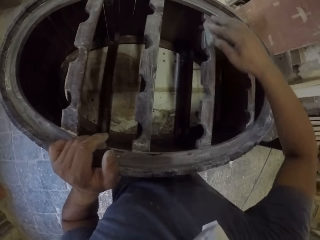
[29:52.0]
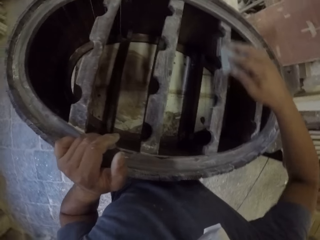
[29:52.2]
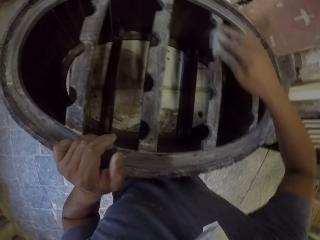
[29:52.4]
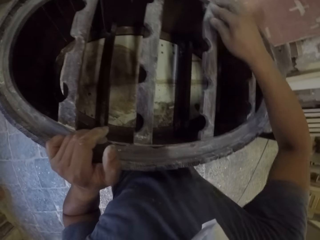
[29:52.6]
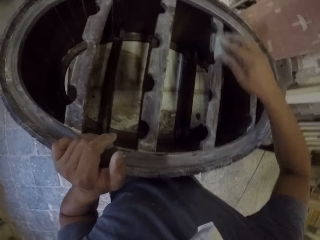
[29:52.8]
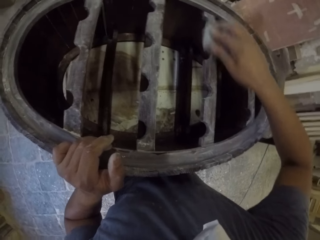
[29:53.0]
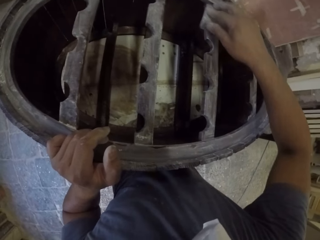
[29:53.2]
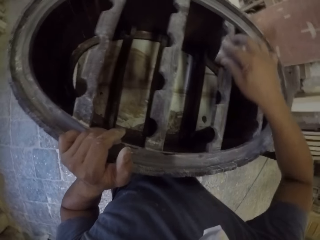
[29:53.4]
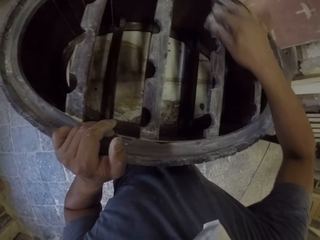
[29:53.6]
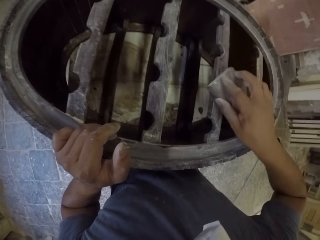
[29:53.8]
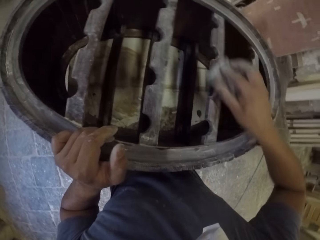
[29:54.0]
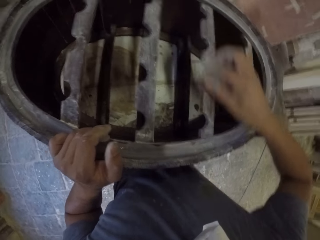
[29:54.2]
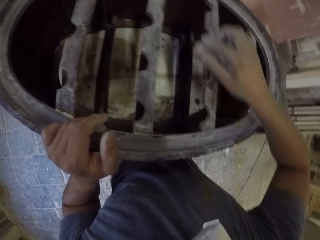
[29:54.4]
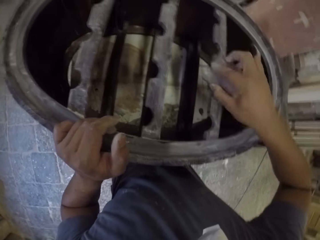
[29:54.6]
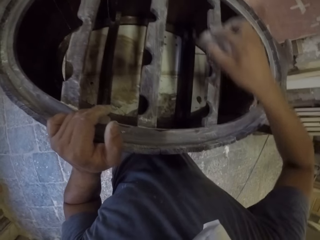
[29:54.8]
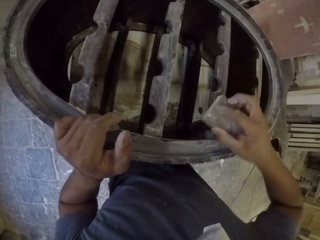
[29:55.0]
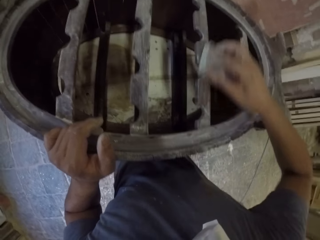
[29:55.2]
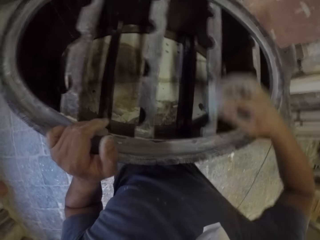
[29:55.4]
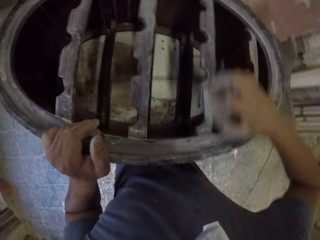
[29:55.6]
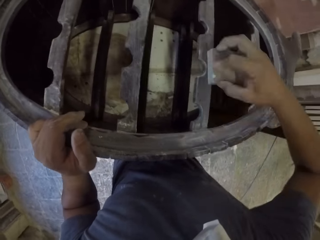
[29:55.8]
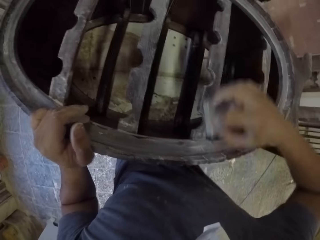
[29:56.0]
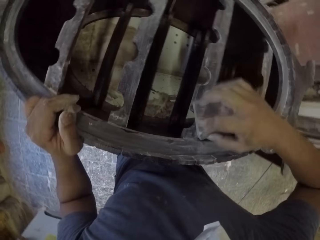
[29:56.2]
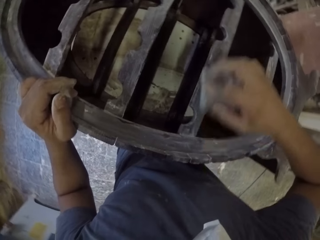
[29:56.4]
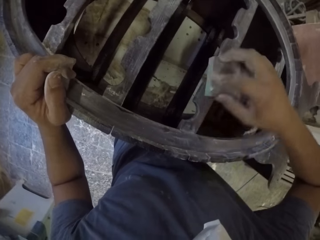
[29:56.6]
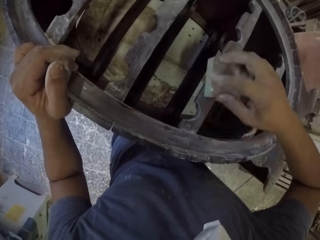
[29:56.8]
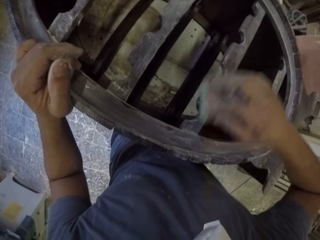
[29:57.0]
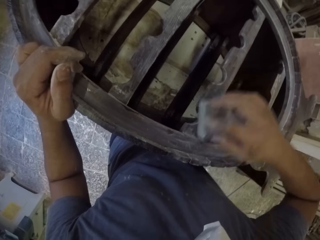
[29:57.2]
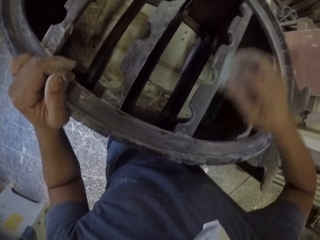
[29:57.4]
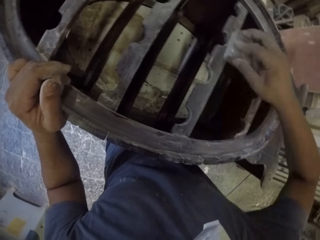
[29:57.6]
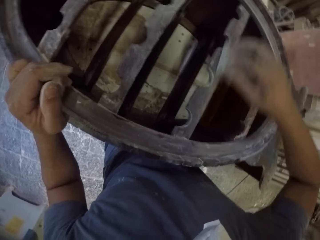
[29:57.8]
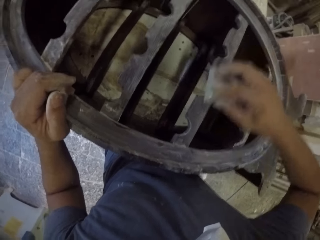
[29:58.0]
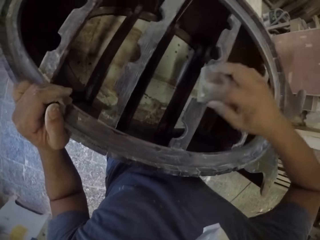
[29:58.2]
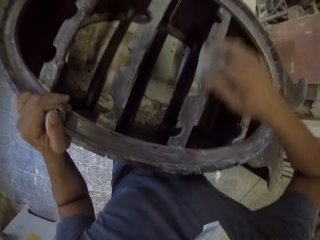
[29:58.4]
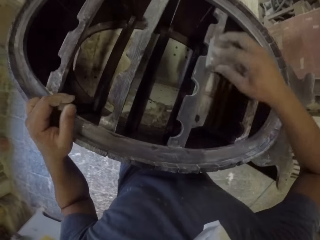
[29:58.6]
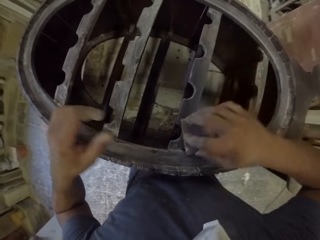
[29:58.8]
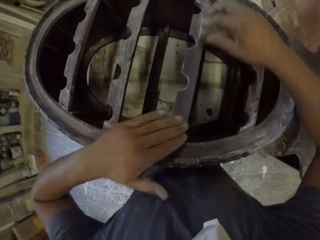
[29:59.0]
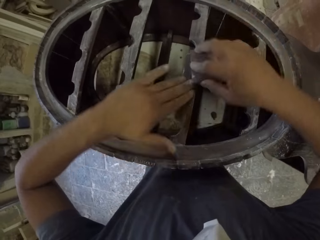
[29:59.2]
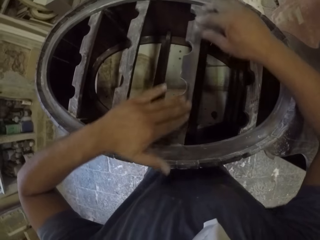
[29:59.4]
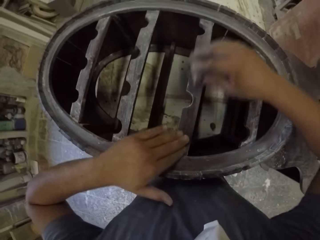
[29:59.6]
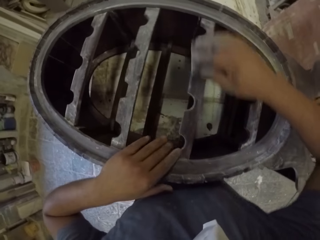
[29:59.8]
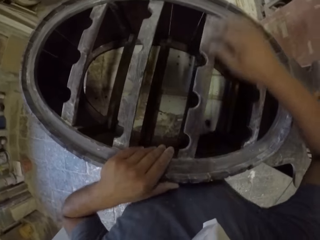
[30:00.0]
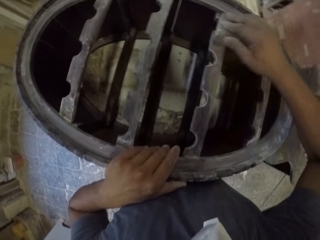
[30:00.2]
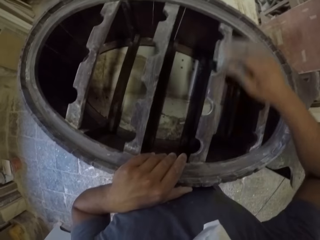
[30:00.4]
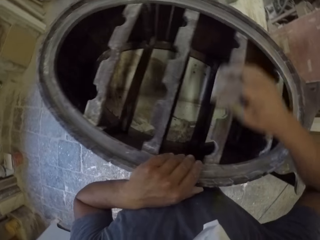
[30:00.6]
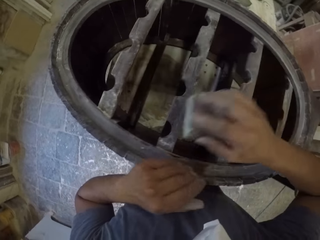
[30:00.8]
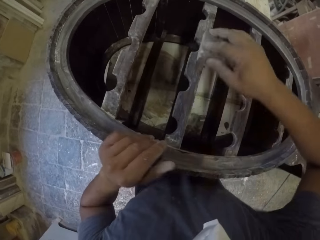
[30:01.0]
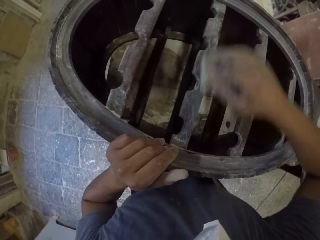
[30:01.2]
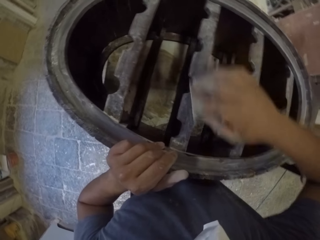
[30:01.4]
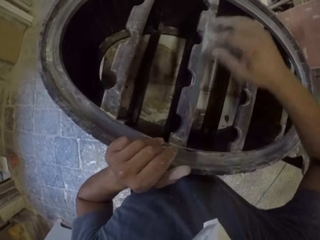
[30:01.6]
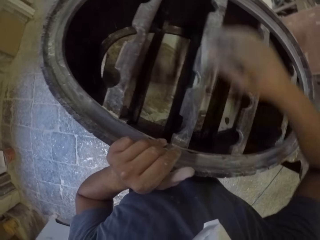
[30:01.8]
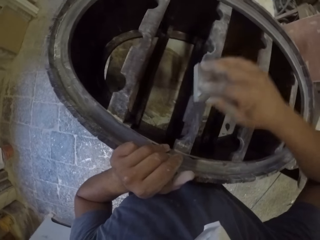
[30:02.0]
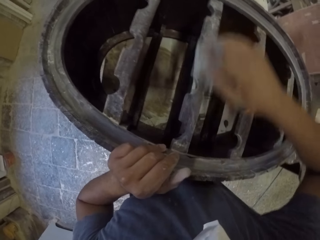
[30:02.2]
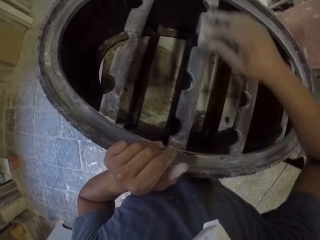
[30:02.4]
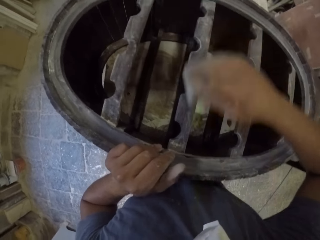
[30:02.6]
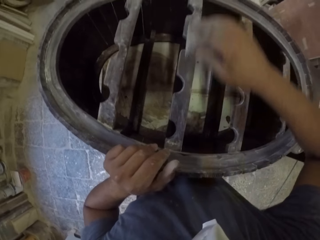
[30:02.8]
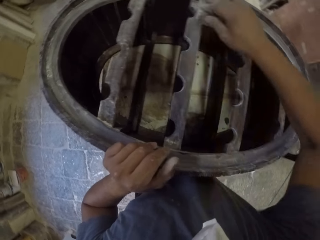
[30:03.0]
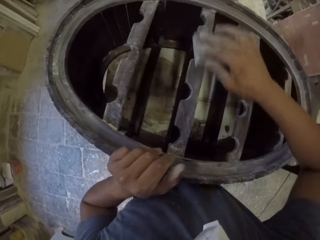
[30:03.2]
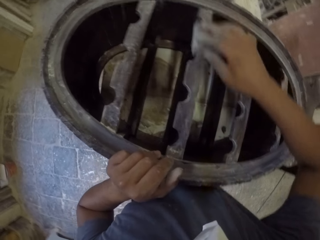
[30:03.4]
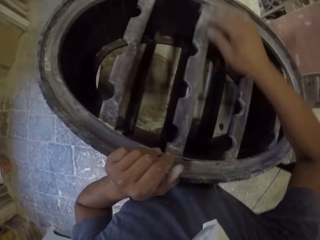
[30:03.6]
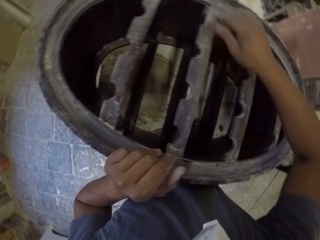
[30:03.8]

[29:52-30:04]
The camera wearer wipes the wooden rack with his left hand. He smoothens the furniture with sandpaper. He smoothens the furniture with sandpaper again. He puts his left hand on the wooden rack.

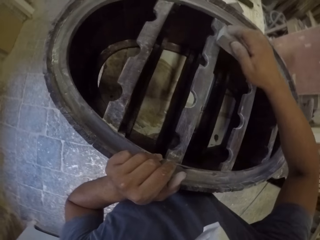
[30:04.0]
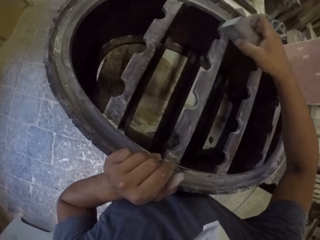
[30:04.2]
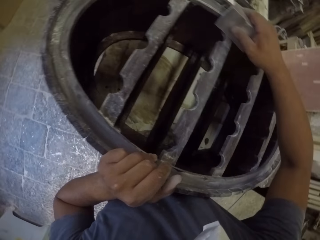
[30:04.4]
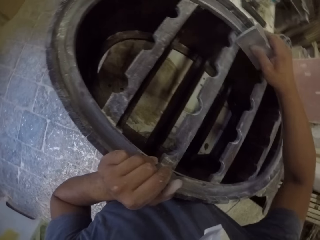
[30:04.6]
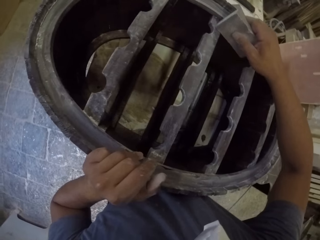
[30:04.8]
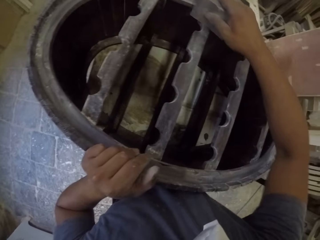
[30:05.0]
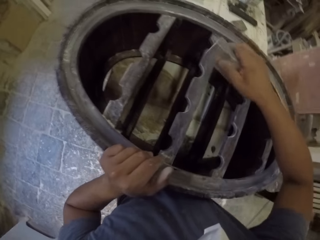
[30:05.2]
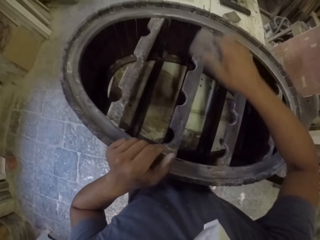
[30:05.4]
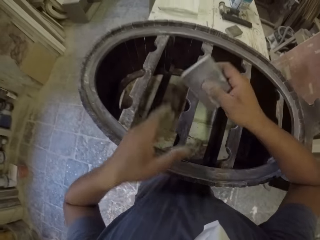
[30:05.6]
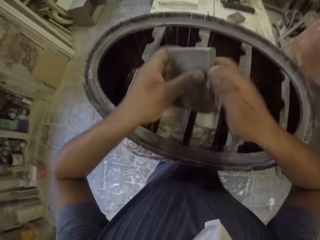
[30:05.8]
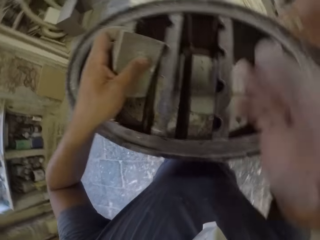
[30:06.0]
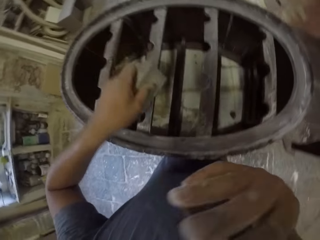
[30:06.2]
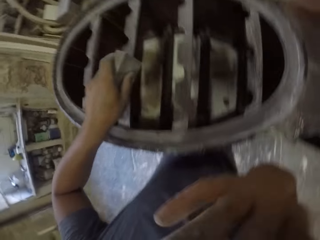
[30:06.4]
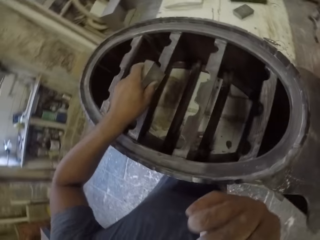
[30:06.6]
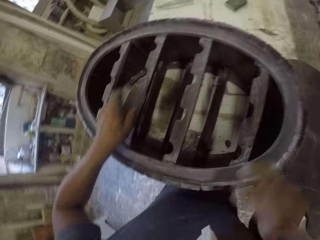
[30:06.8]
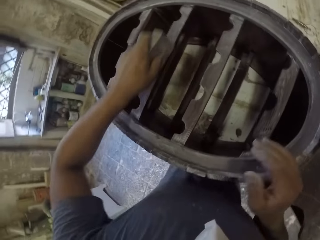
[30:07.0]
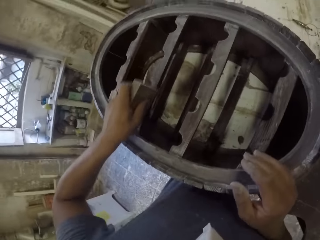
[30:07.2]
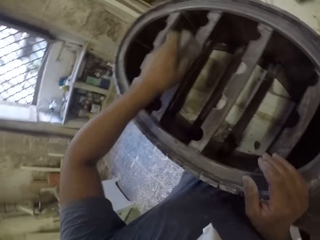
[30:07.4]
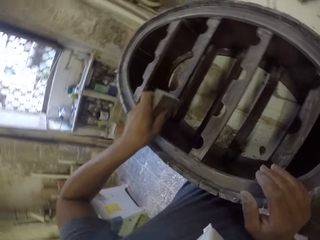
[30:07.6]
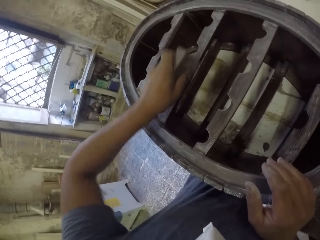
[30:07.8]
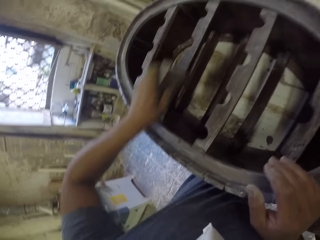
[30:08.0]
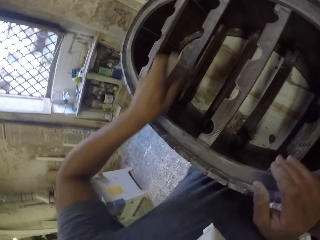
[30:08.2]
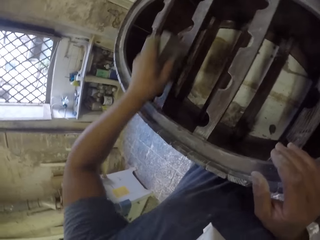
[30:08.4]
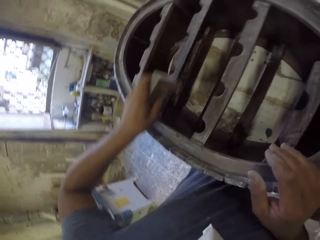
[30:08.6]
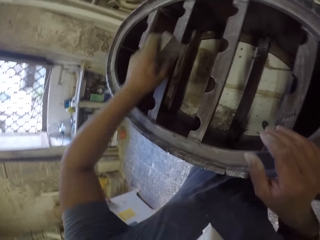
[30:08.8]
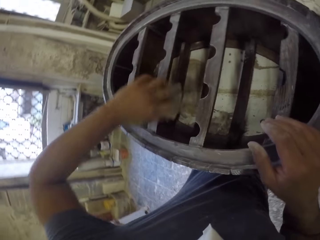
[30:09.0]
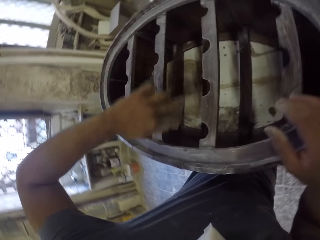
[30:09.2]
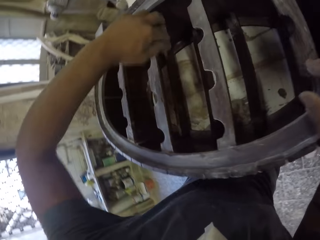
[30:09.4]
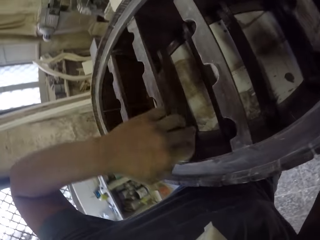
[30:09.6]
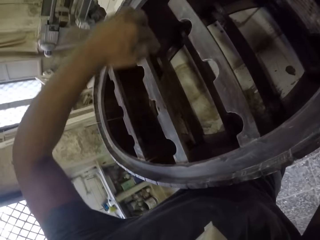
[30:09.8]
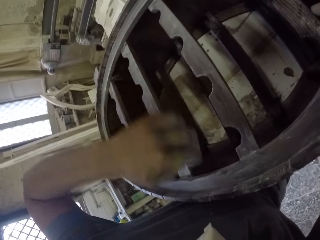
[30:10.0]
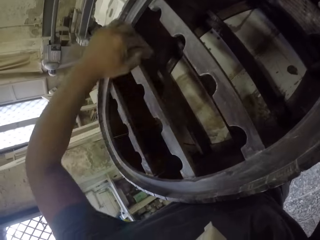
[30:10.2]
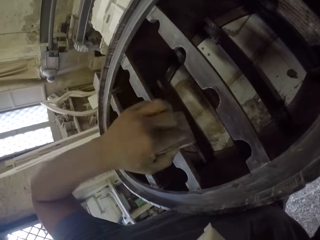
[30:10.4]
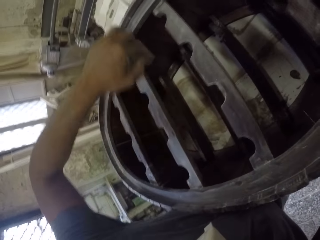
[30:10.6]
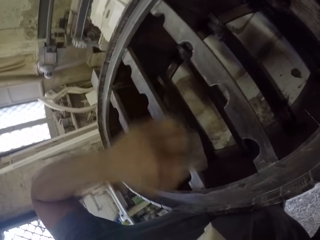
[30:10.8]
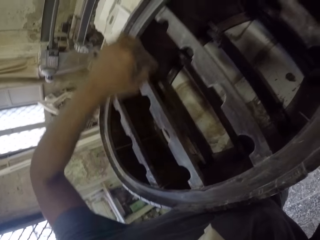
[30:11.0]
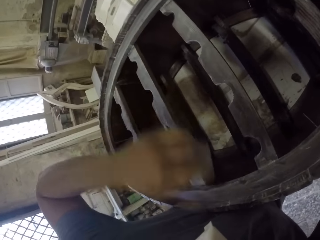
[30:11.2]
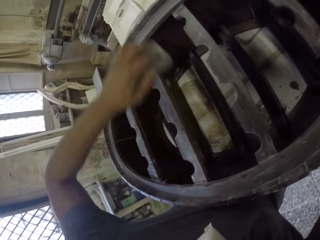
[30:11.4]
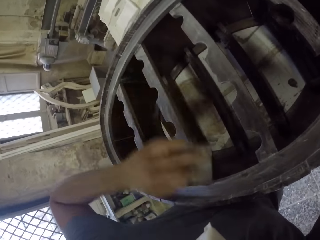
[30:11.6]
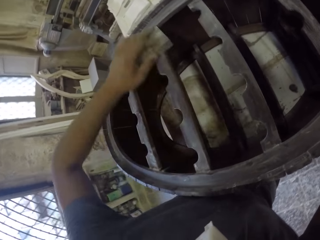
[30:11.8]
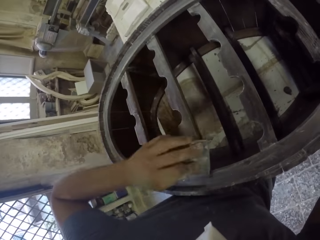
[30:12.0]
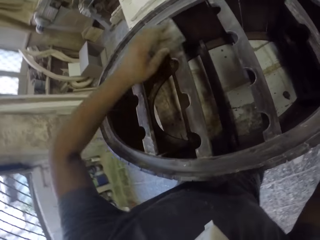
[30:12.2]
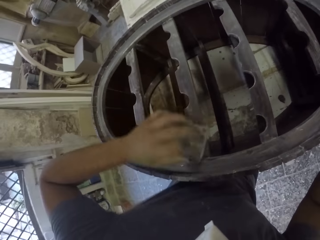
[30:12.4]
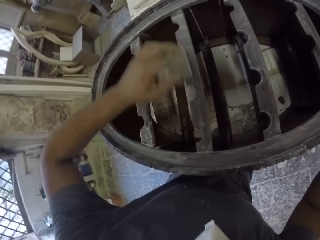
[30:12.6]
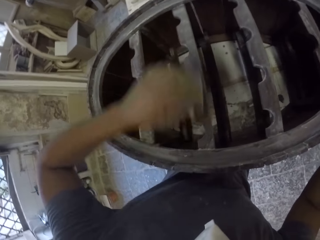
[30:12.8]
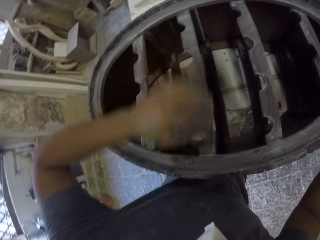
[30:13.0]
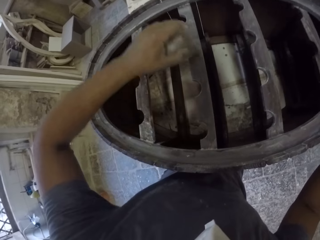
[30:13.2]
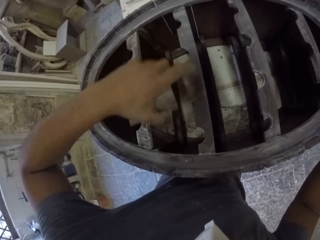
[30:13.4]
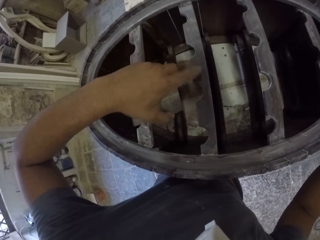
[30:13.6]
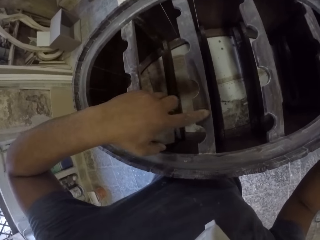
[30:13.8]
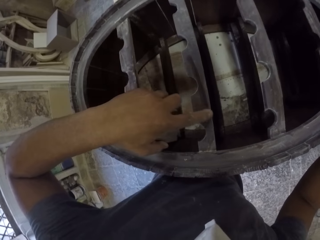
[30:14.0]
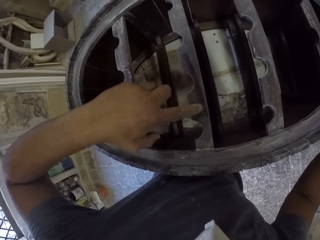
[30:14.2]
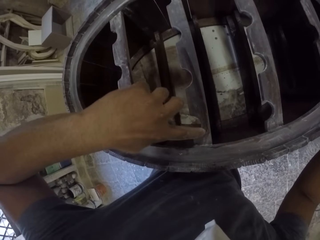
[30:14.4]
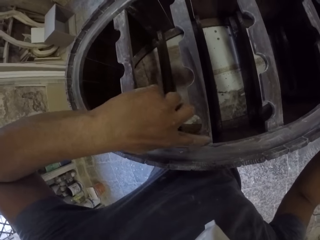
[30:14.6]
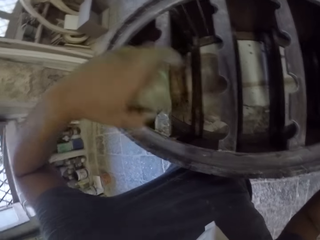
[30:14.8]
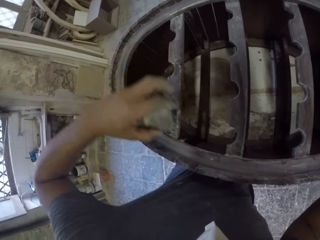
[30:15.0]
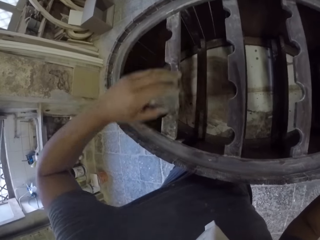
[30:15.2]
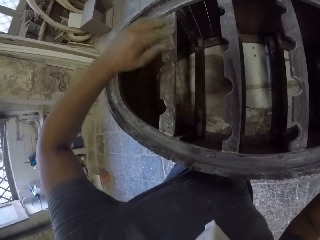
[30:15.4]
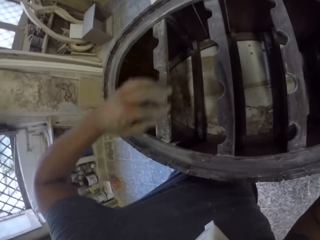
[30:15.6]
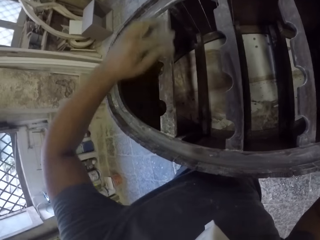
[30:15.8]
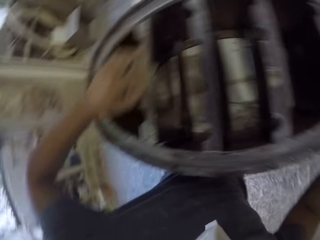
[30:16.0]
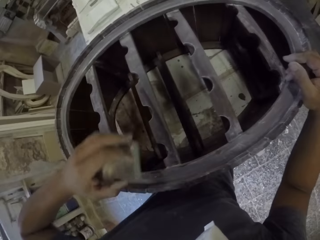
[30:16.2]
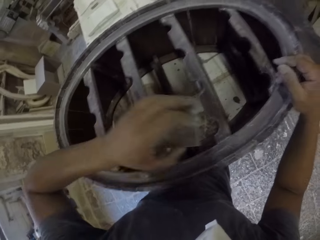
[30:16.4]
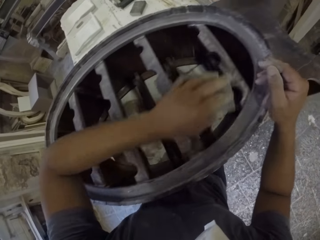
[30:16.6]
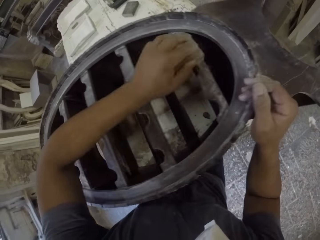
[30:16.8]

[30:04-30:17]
The camera wearer holds the smoothing stone with his left hand. He wipes his face with his right hand. He smooths the wooden rack with the smoothing stone. He puts his right hand on the wooden rack. He holds the smoothing stone or sand paper. He wipes the wooden rack with his left hand finger. He smooths the wooden rack with the smoothing stone.
